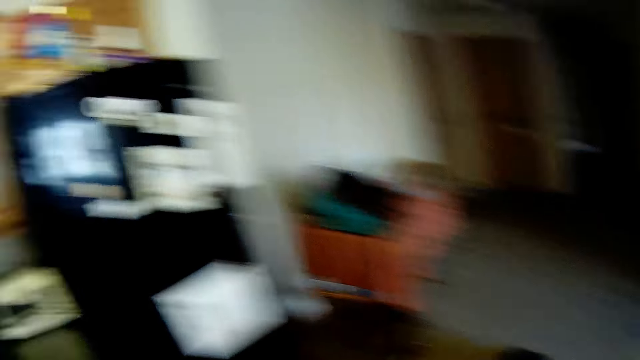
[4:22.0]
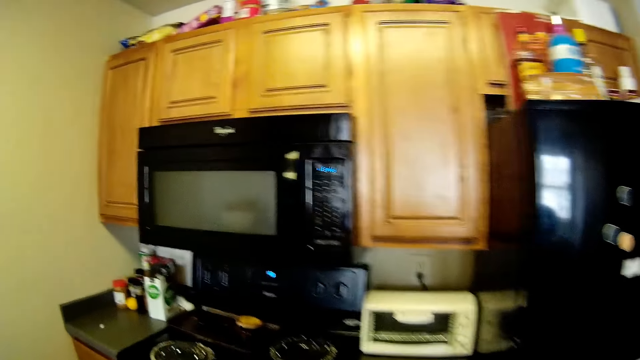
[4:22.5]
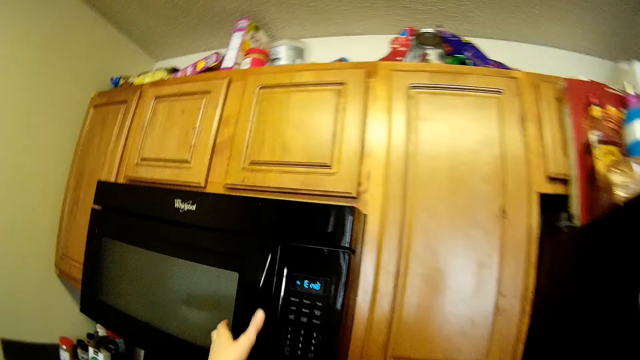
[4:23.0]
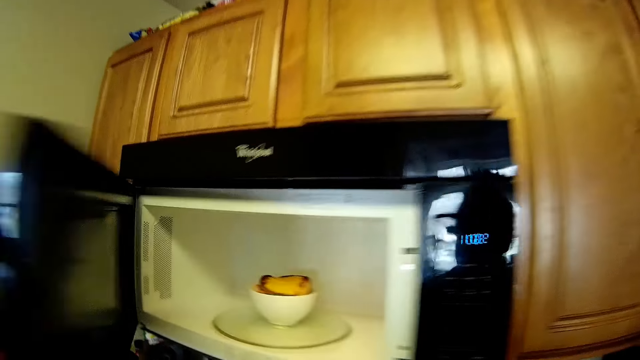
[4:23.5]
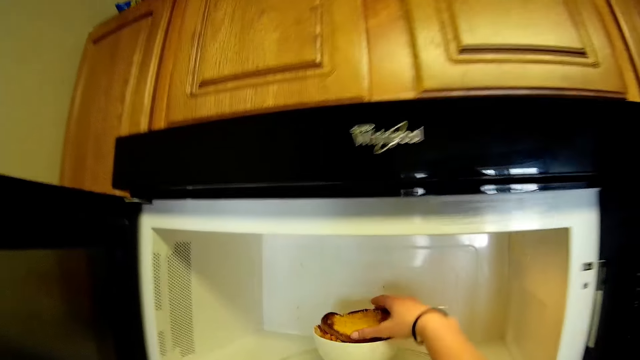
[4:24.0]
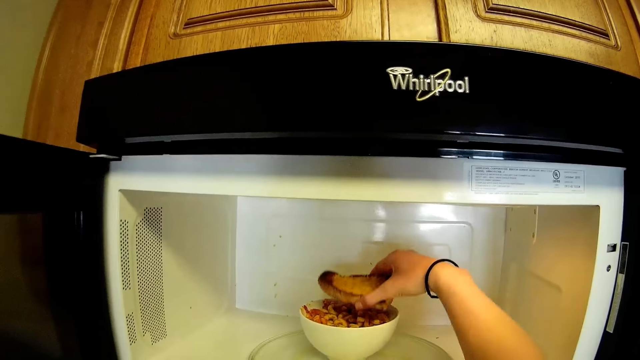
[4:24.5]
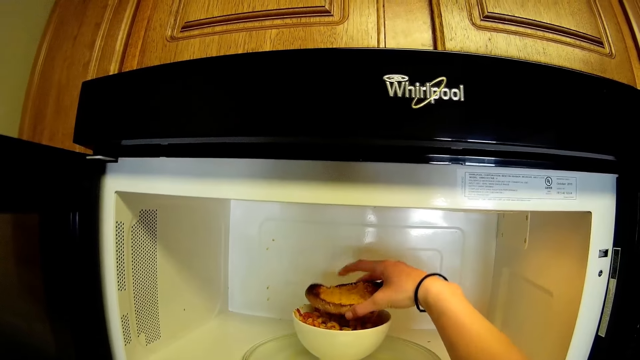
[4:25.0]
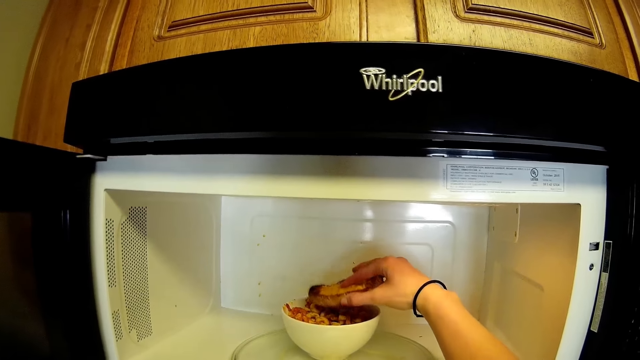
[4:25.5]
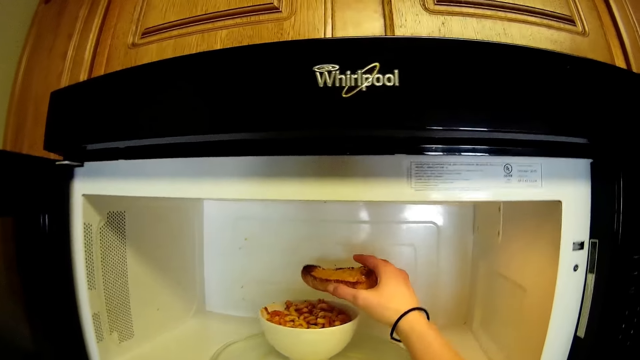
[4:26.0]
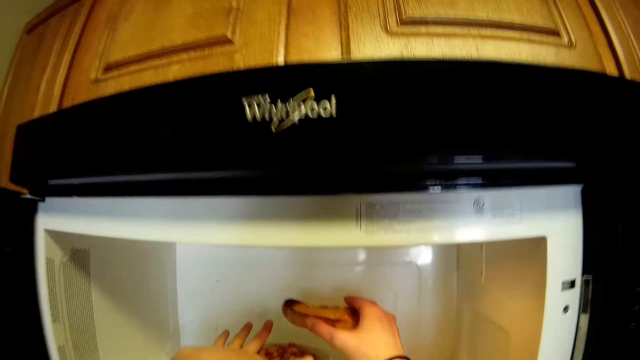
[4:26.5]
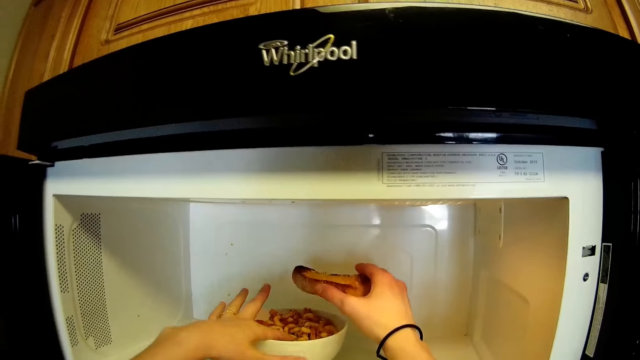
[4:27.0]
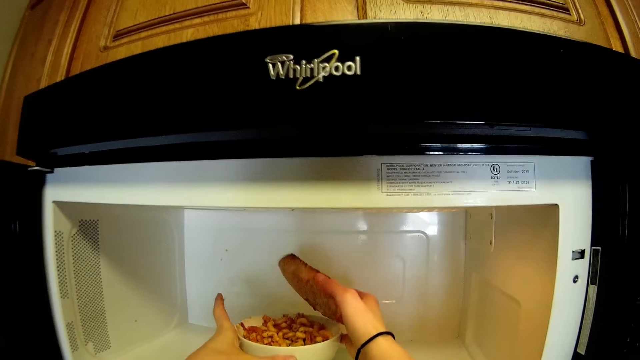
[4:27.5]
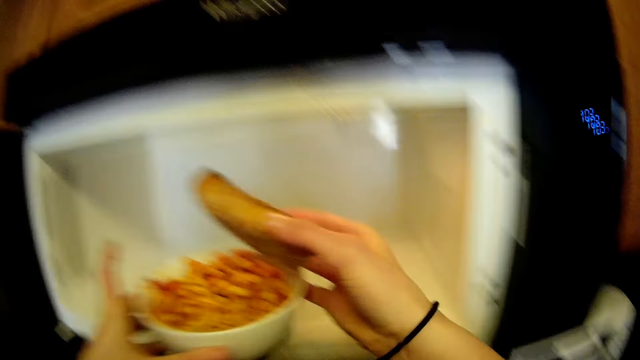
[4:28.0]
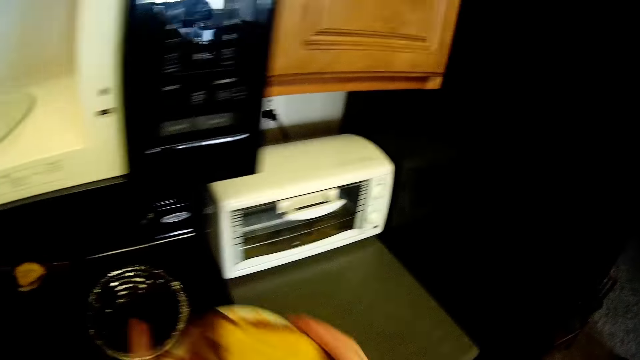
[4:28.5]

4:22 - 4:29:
The camera wearer opens the microwave. They take out the food from the microwave. They hold the pancake.

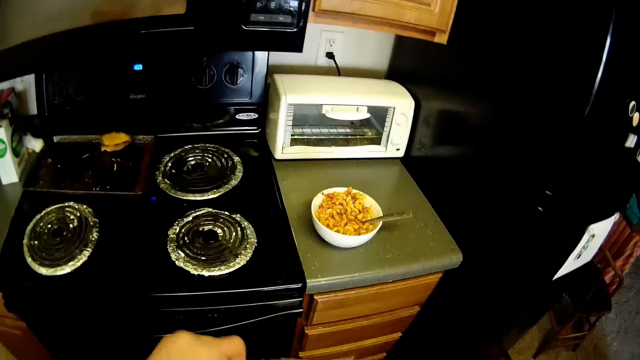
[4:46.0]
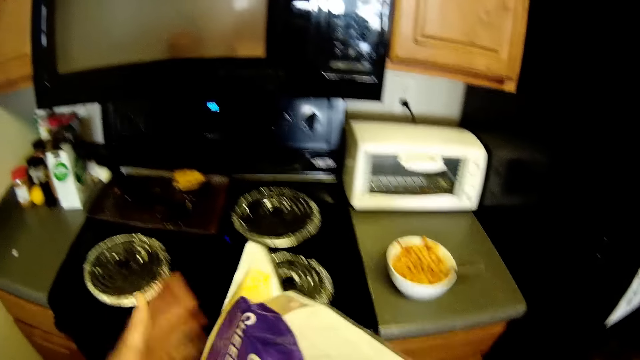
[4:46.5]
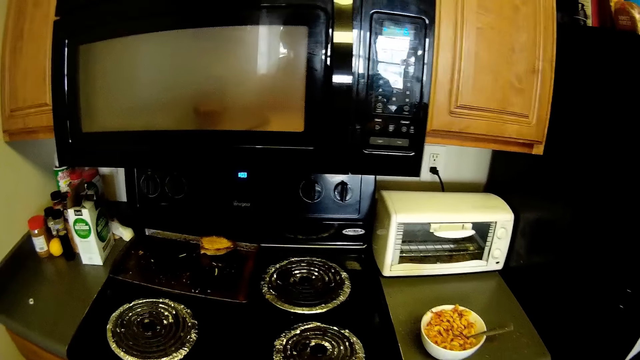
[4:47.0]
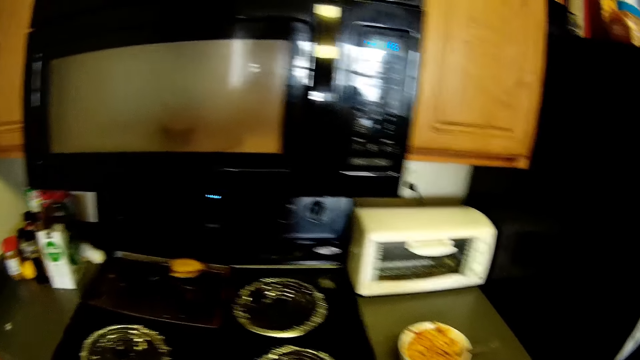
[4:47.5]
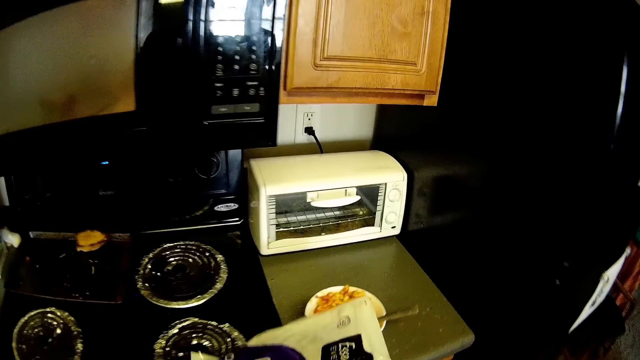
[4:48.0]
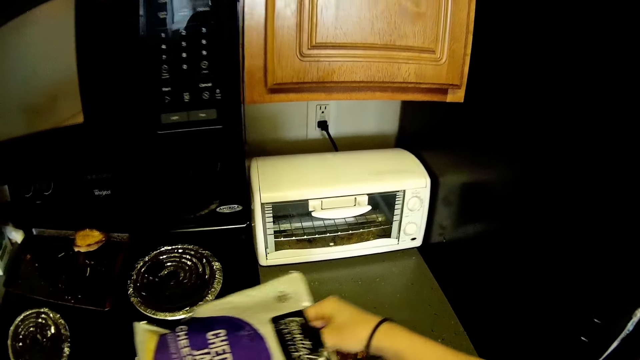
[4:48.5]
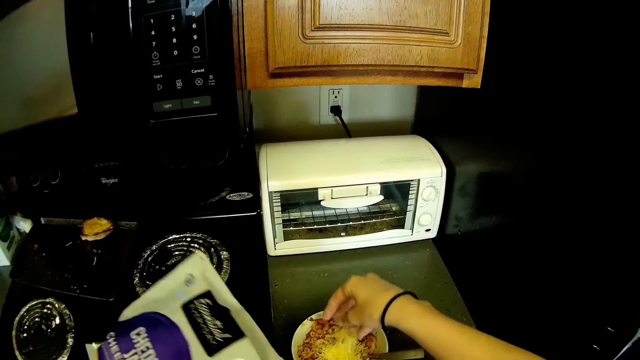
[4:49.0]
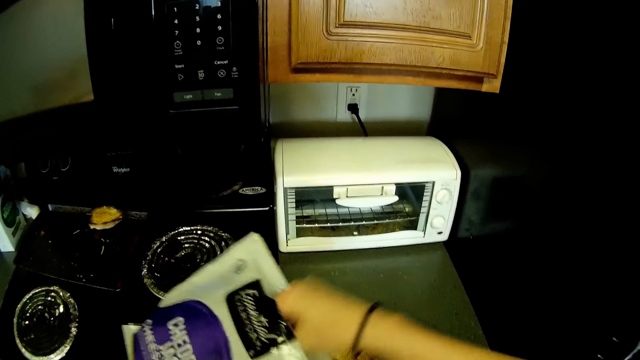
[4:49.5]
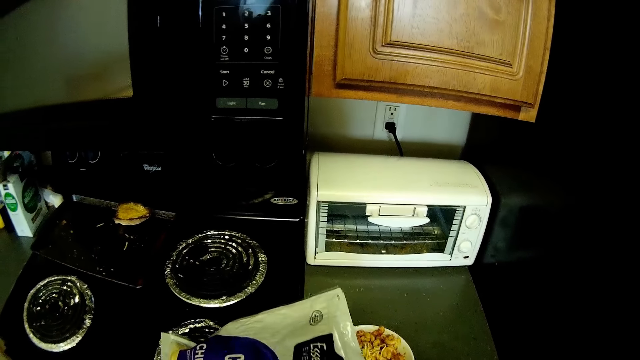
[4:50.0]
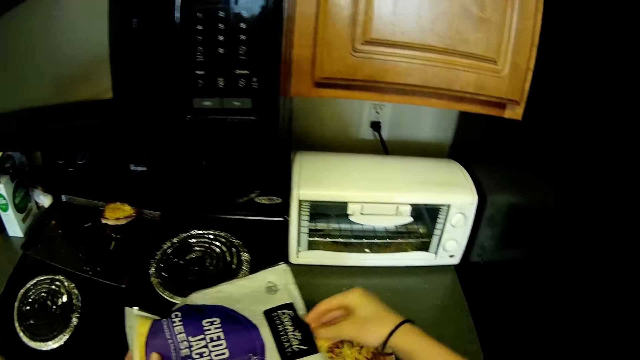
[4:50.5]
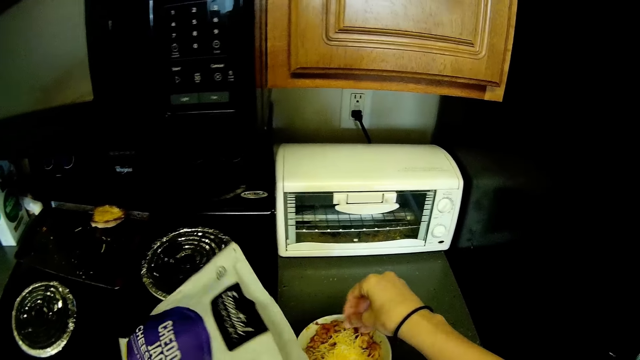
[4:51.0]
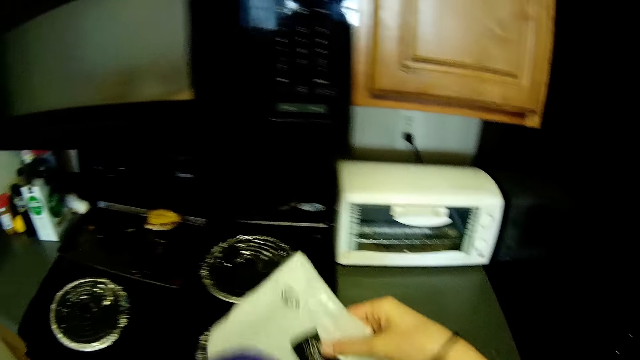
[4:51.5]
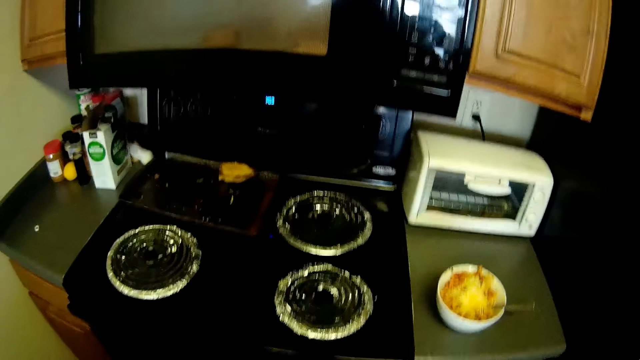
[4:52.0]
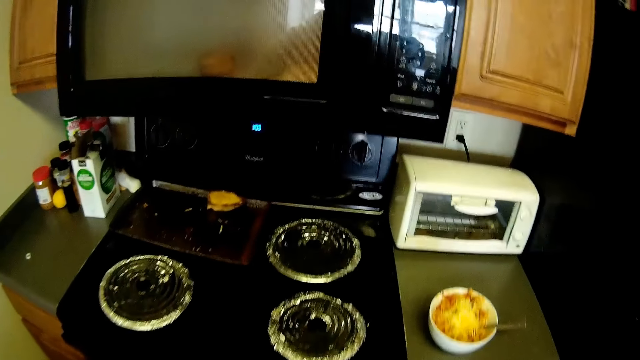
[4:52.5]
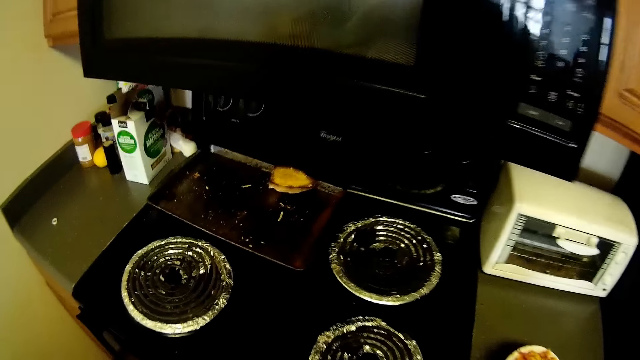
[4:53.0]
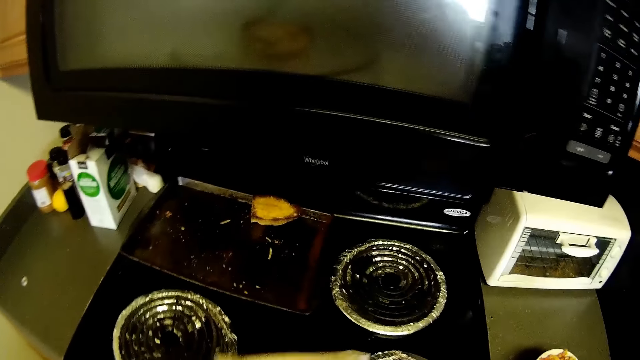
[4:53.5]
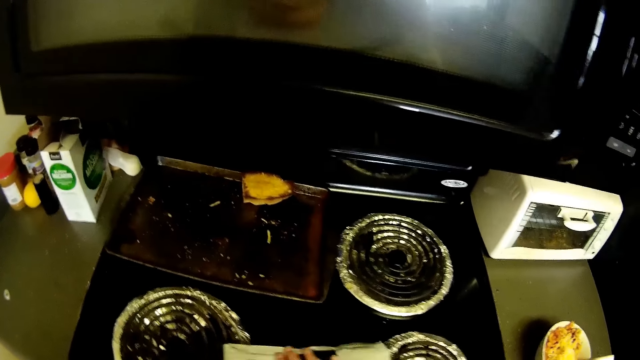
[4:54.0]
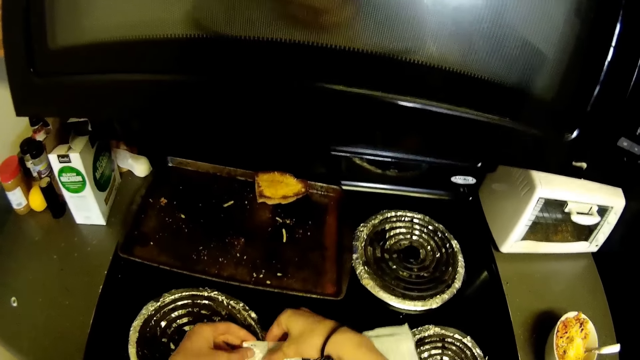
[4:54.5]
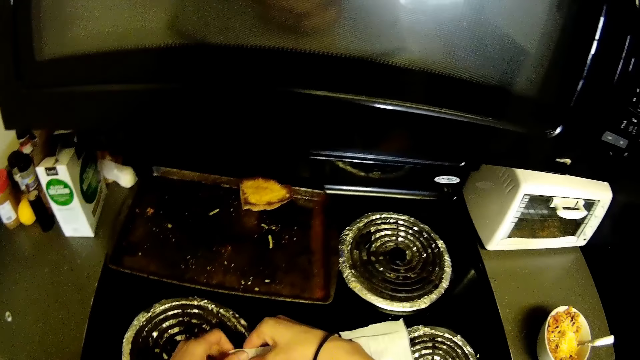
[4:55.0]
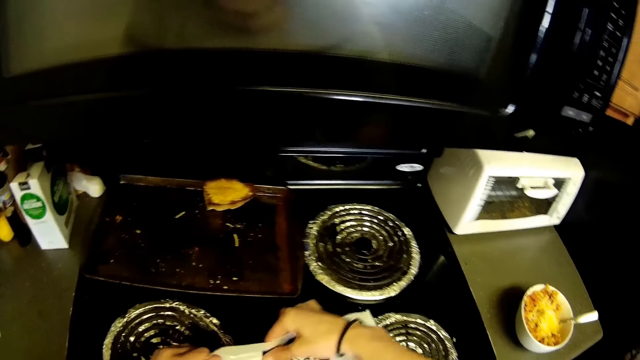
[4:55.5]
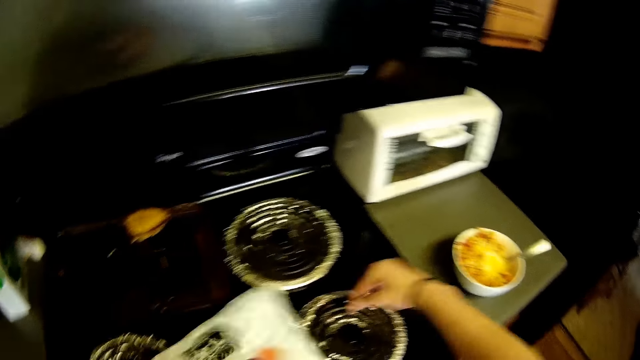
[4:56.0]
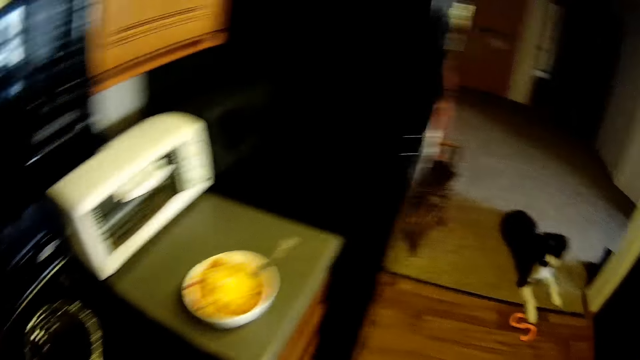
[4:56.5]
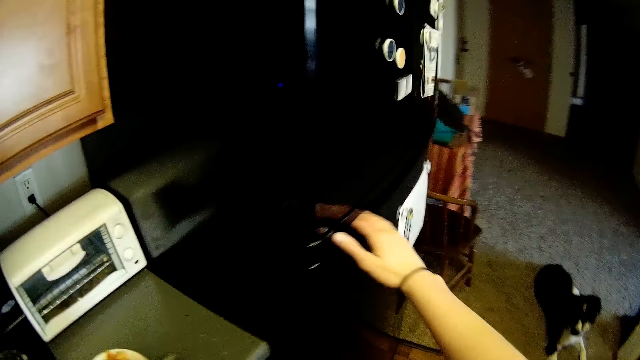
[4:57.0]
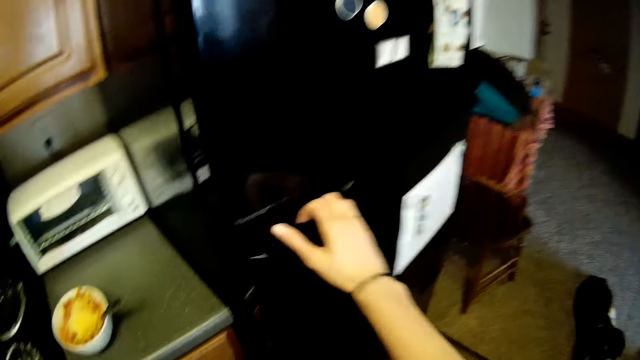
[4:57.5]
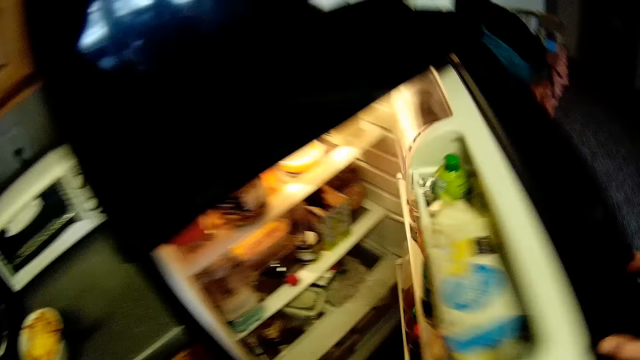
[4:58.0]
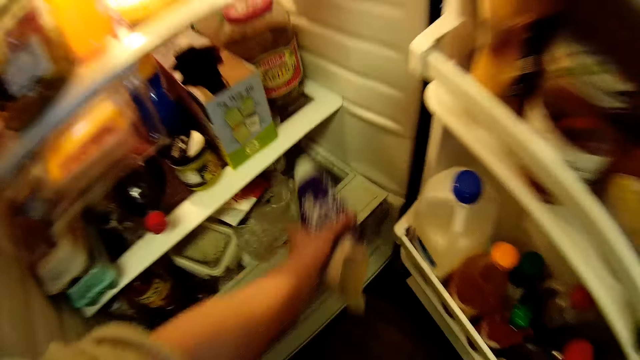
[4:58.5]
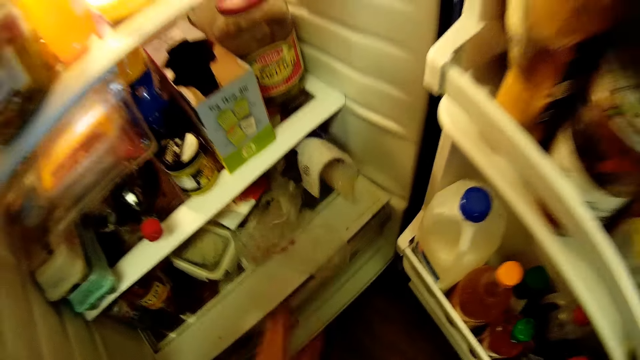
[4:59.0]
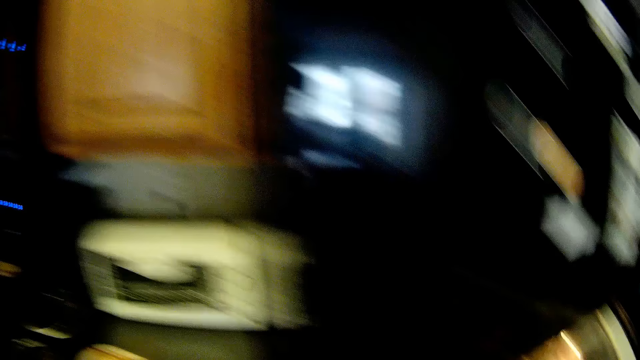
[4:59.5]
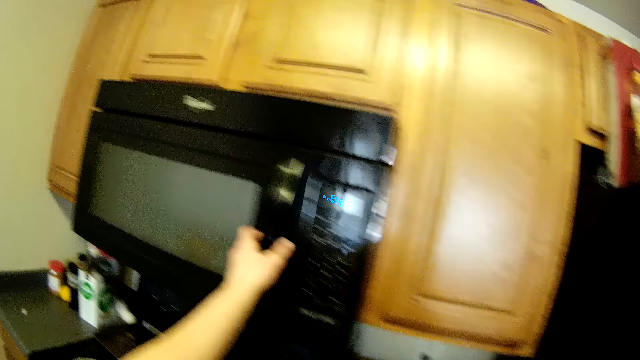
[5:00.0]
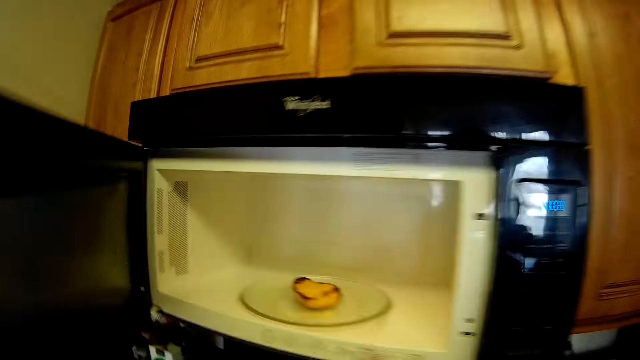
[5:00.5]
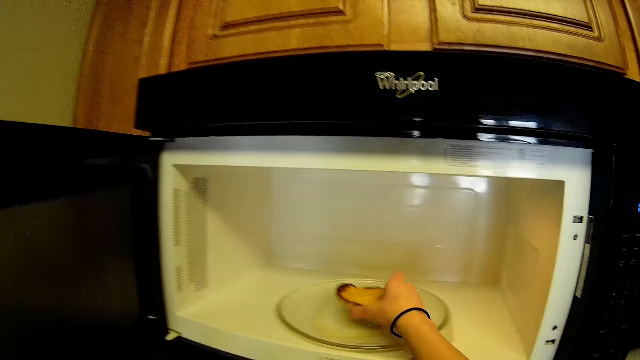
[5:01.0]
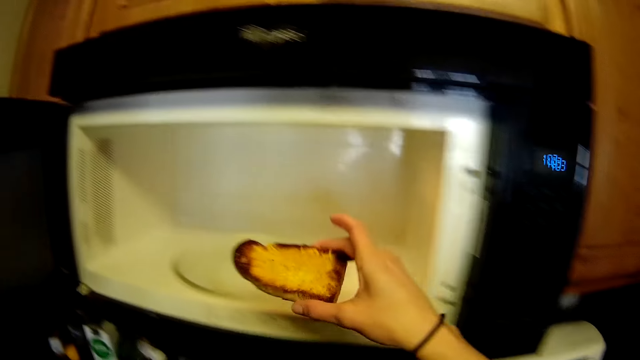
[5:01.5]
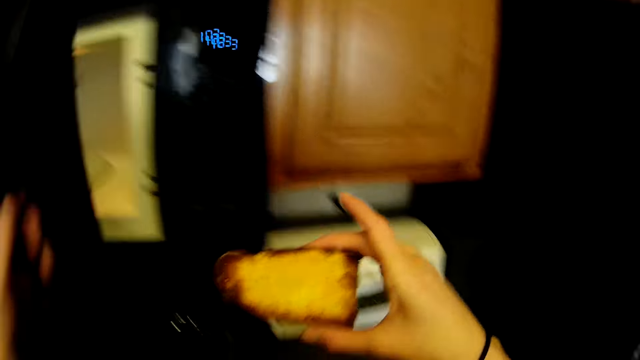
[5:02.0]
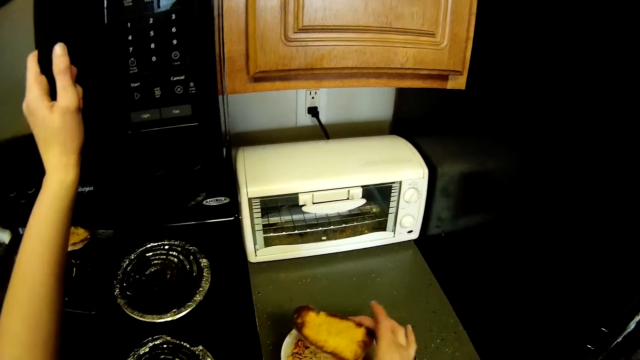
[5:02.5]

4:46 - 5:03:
The camera wearer closes the fridge or refrigerator. They put some cereal into the bowl from the nylon. They hold a sausage. They close the nylon. They open the fridge. They drop the nylon in the refrigerator. They open the microwave. They take the bread or pancake from the saucer in the microwave. They hold the pancake. They close the microwave. They hold the microwave door.
